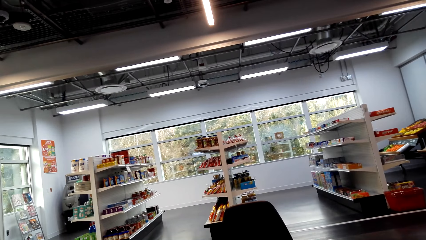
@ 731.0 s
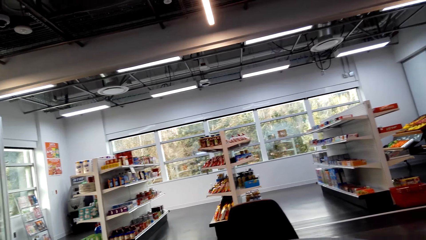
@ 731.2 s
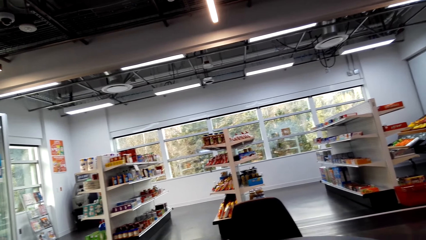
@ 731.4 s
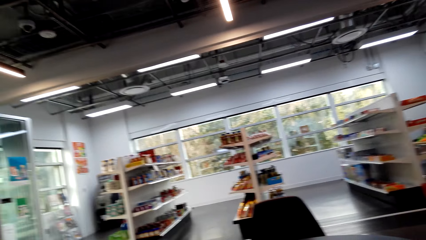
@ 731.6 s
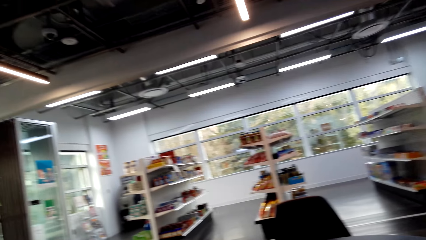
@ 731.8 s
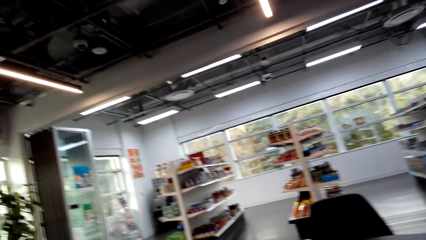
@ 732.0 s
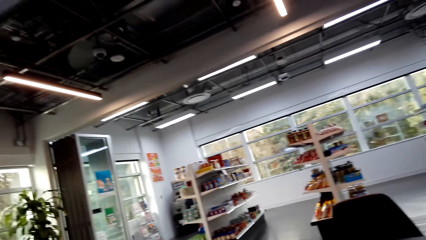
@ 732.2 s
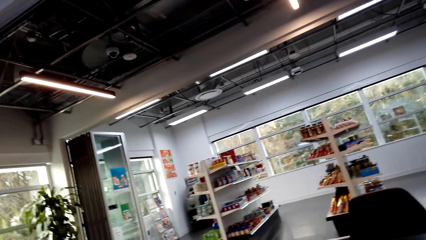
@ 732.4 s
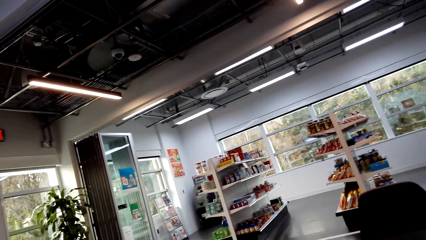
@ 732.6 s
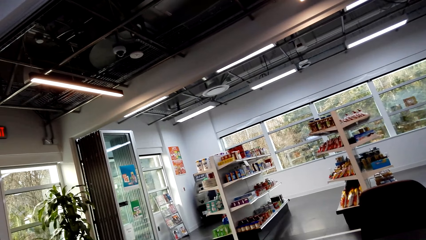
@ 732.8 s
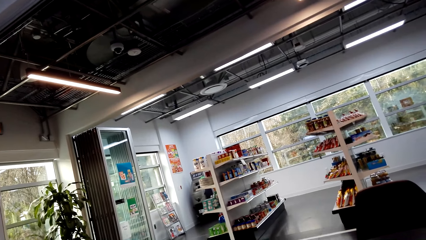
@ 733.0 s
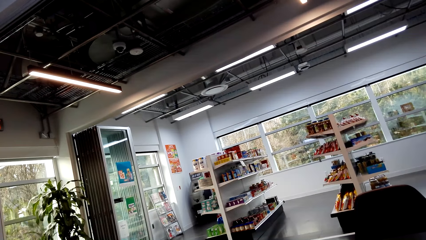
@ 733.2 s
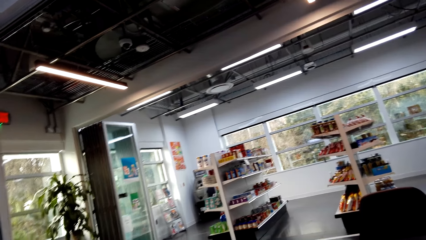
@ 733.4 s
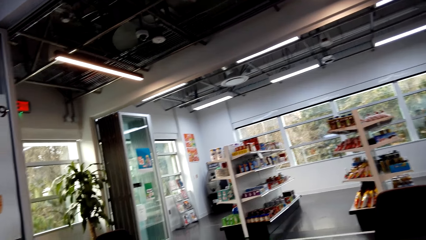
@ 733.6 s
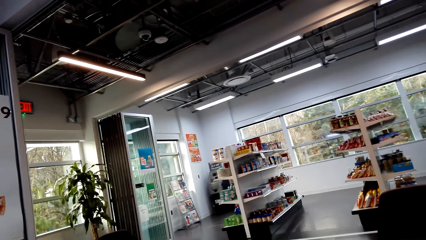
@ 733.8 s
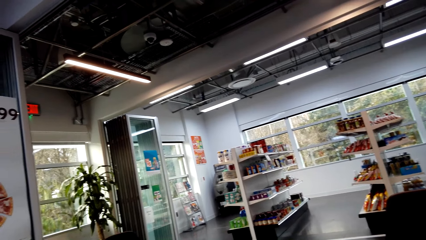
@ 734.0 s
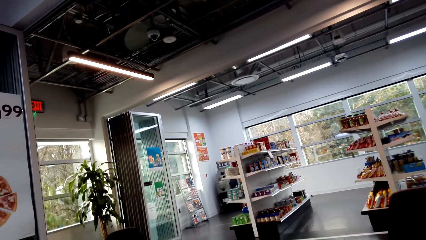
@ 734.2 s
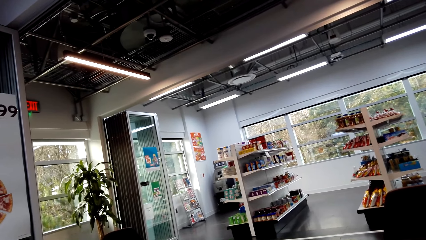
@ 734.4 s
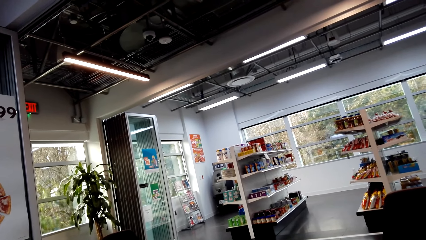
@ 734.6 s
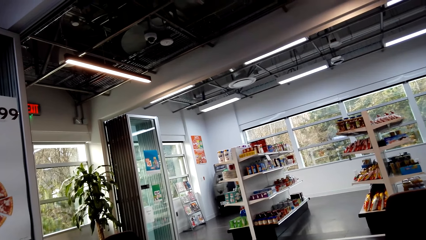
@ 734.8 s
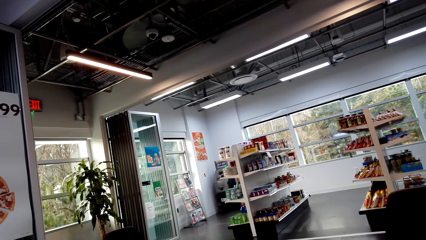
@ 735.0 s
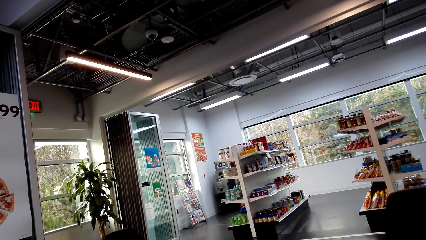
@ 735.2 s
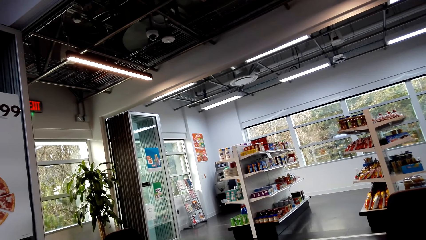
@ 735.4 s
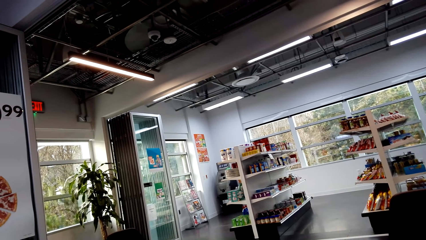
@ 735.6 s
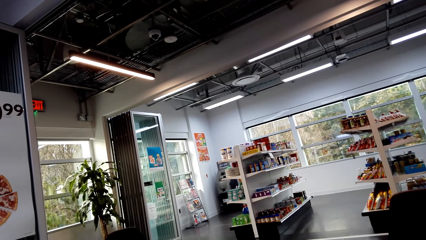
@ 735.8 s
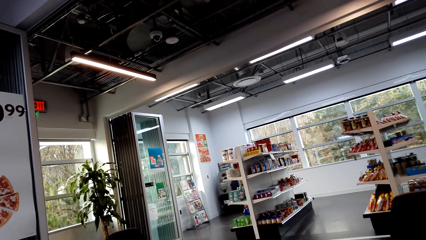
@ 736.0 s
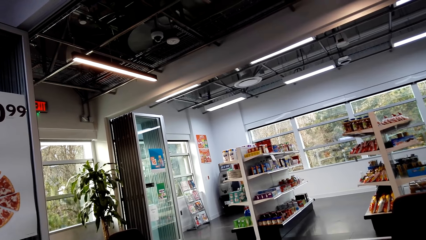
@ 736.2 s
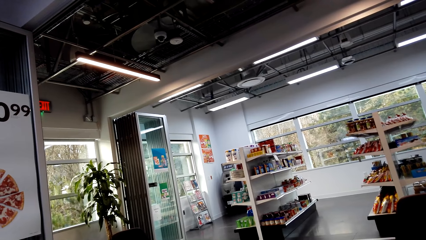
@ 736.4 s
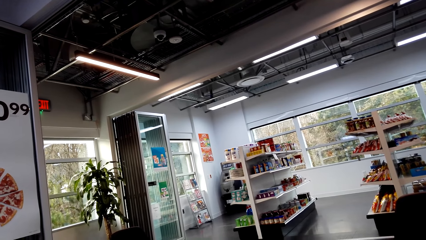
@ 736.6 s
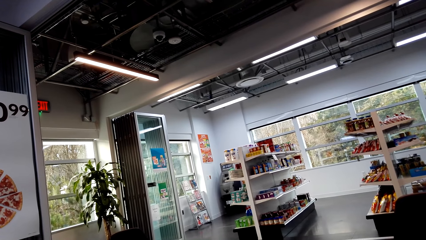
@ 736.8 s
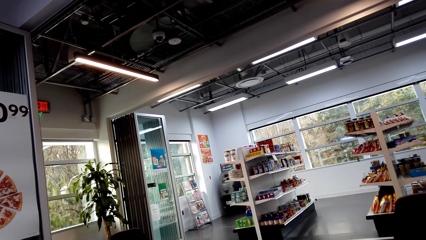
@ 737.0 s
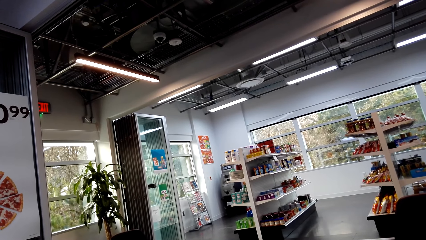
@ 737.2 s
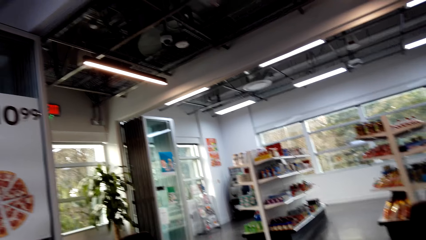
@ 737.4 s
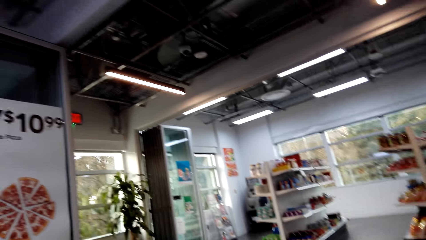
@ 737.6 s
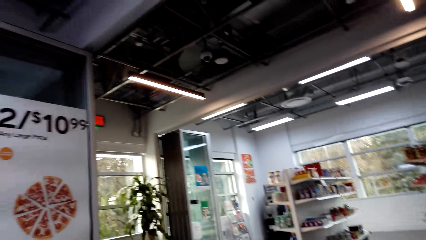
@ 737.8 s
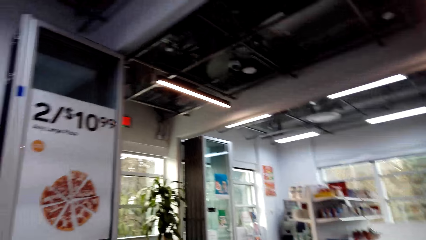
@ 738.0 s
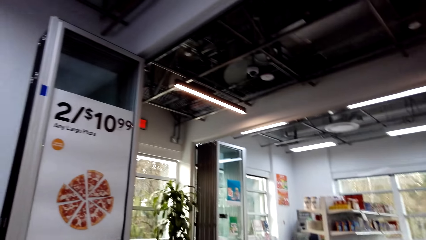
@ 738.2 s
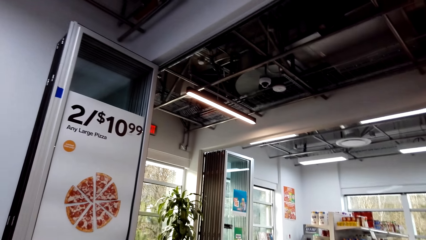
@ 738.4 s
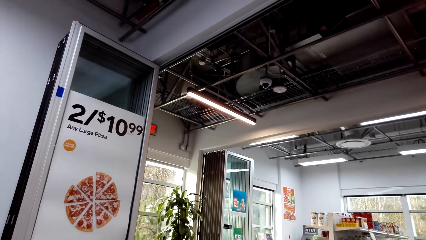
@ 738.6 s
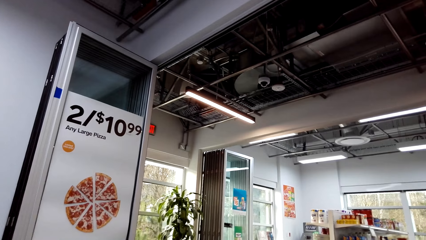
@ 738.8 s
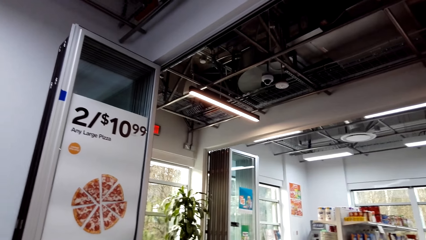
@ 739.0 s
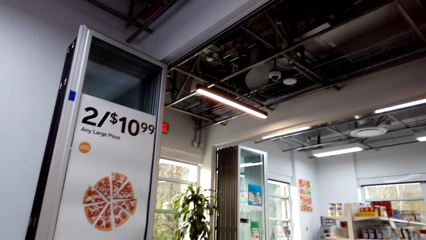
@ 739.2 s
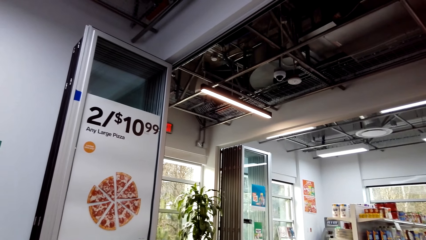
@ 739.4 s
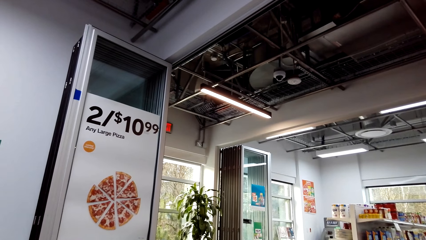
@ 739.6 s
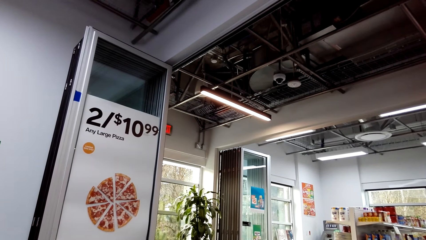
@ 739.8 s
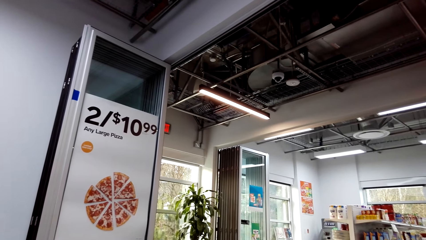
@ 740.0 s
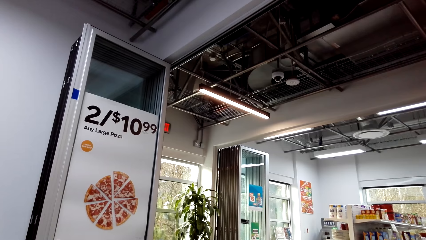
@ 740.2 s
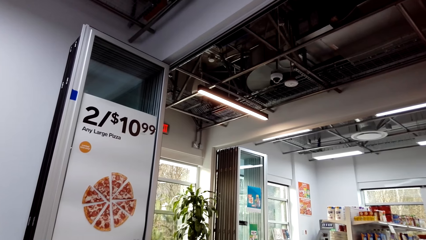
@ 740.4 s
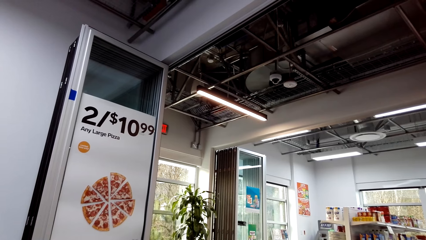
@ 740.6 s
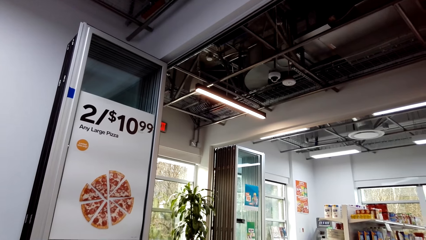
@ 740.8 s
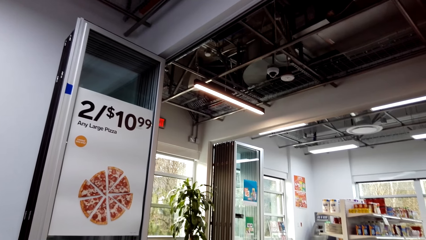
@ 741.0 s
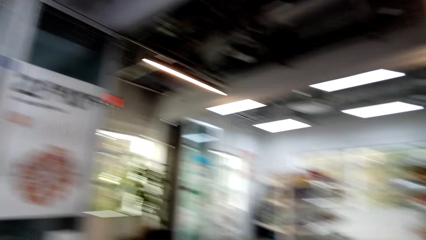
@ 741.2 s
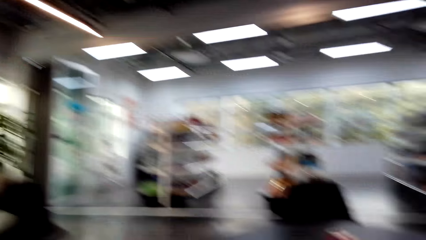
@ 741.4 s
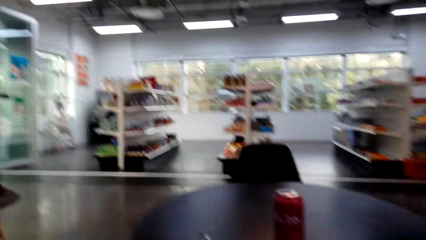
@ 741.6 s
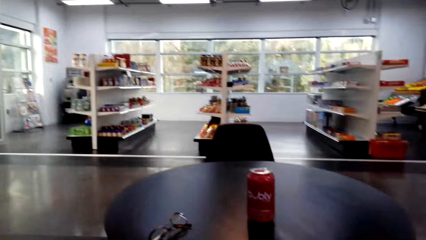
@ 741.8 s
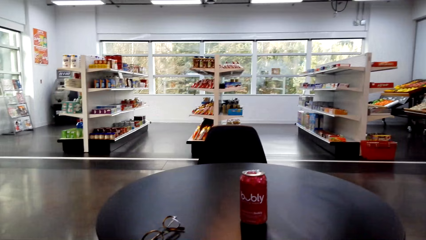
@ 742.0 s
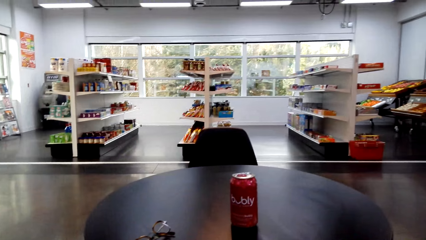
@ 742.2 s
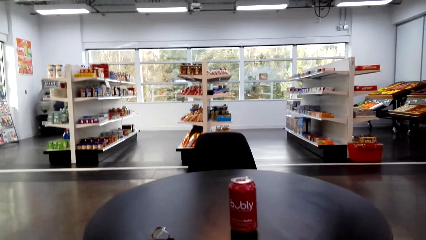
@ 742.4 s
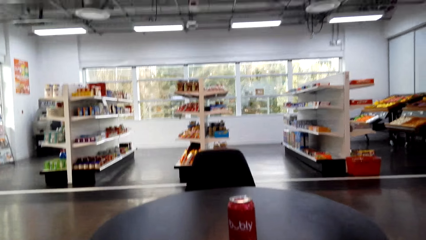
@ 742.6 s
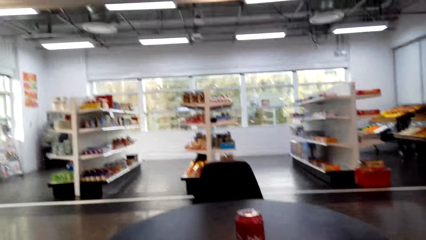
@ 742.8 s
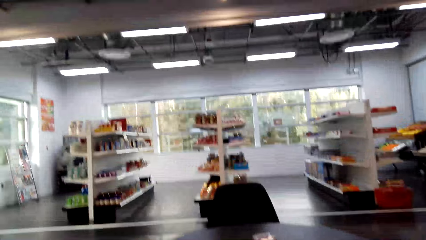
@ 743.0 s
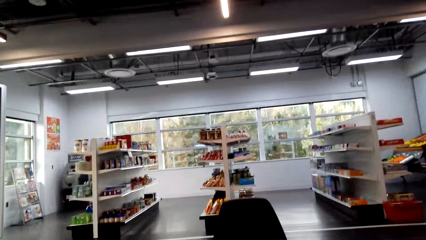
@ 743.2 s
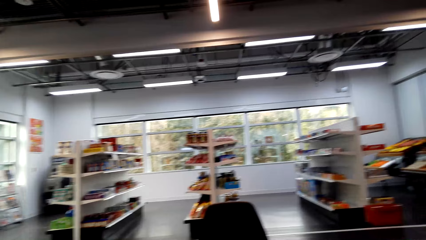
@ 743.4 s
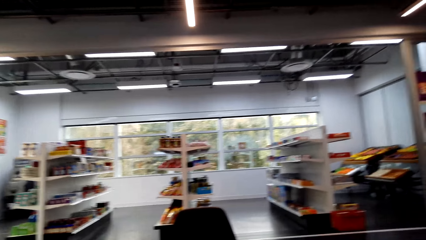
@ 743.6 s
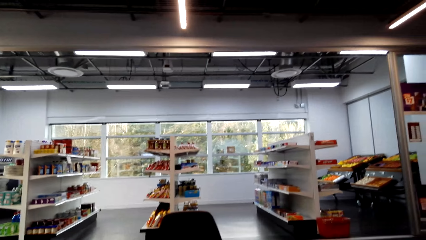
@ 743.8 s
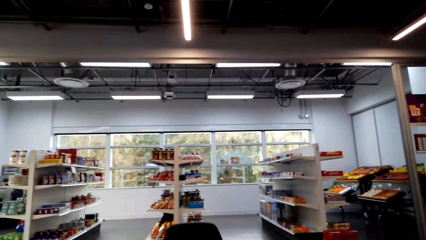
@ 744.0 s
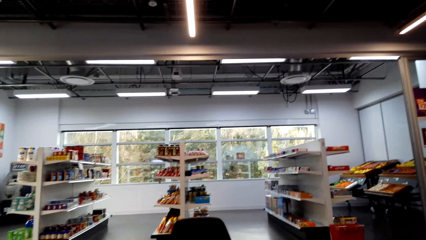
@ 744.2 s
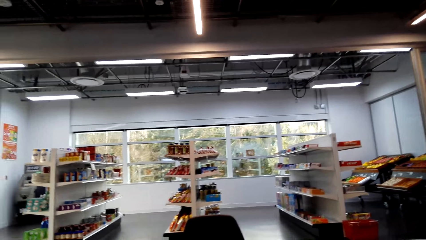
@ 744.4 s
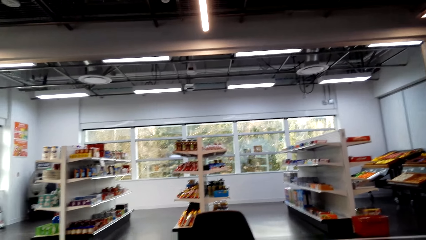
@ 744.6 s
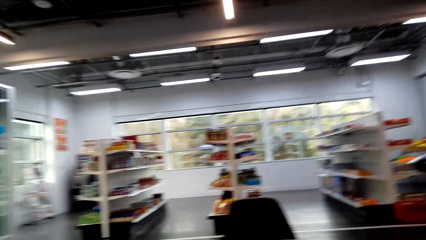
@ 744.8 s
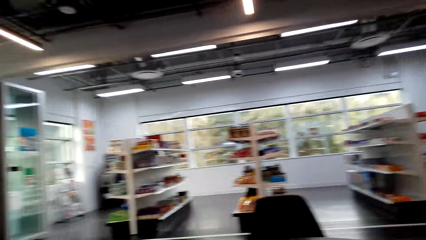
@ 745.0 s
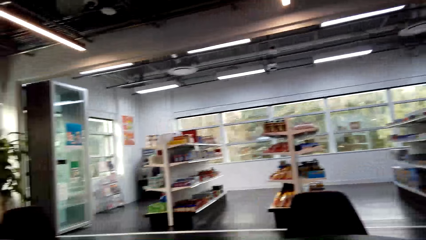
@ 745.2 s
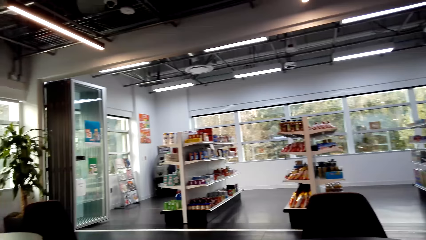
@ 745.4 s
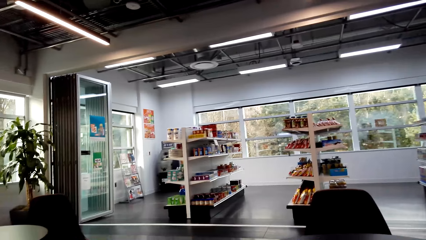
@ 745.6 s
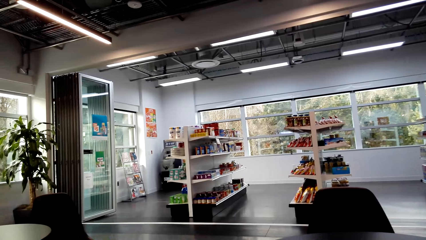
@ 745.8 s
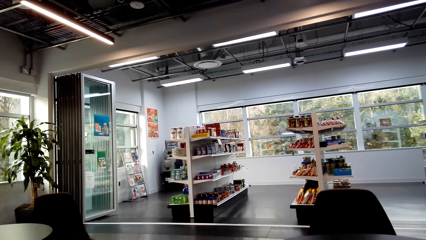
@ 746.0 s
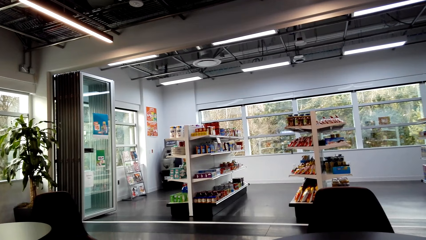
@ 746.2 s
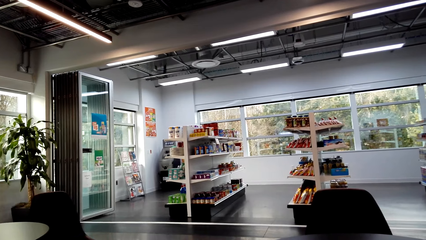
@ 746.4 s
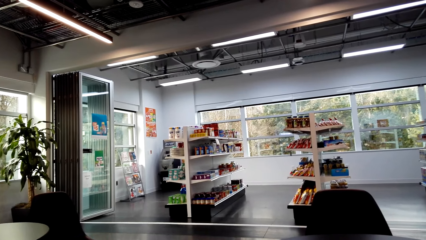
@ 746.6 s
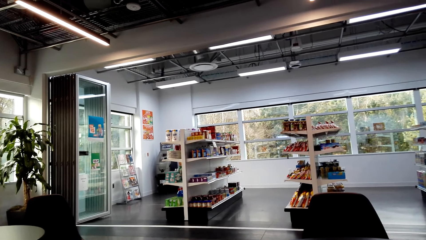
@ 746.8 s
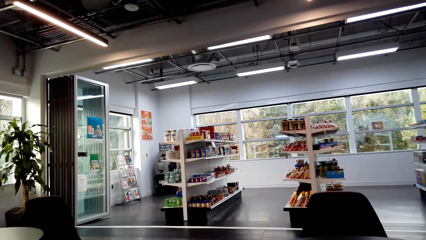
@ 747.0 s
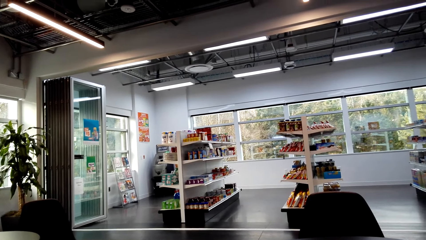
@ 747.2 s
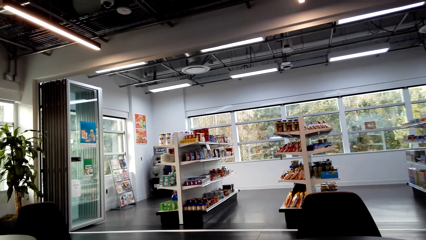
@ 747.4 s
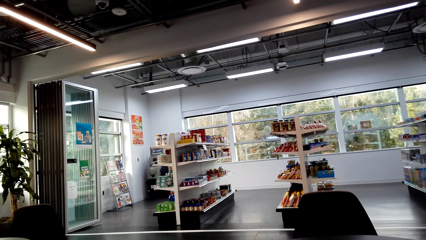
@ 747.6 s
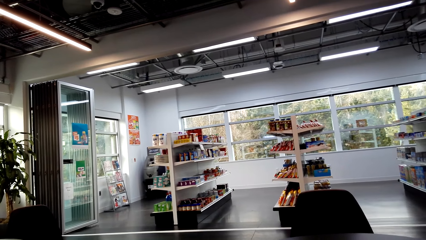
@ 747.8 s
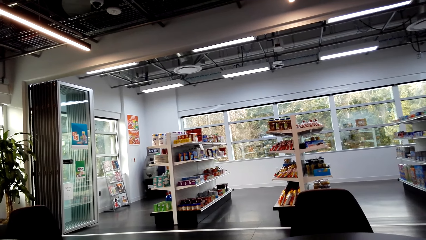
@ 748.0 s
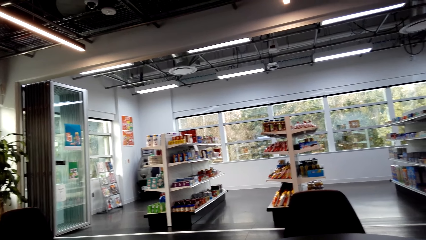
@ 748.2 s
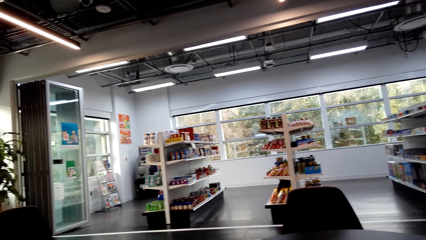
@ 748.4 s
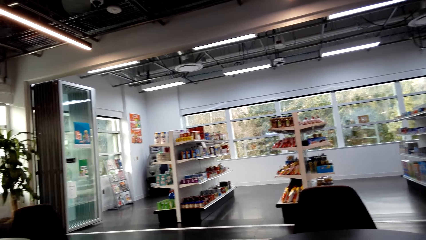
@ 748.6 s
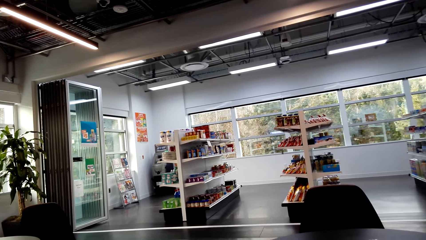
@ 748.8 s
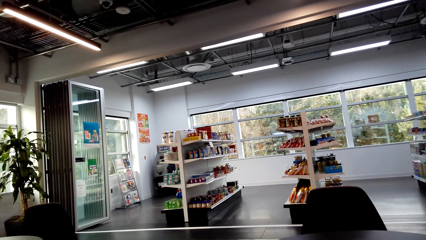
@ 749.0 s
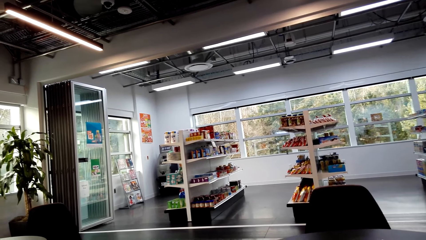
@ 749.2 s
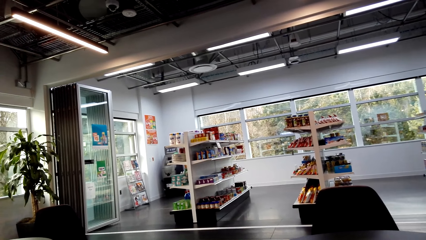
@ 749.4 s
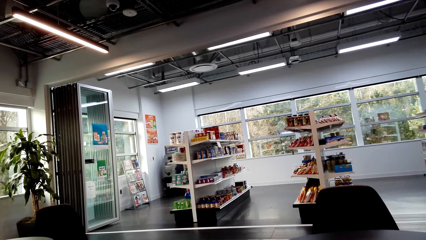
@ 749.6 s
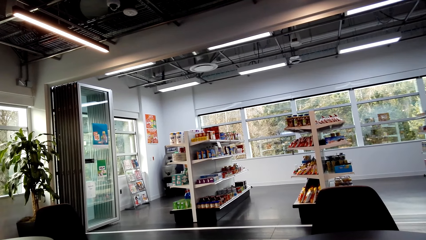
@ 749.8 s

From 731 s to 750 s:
The camera wearer looks around. They look around repeatedly.
